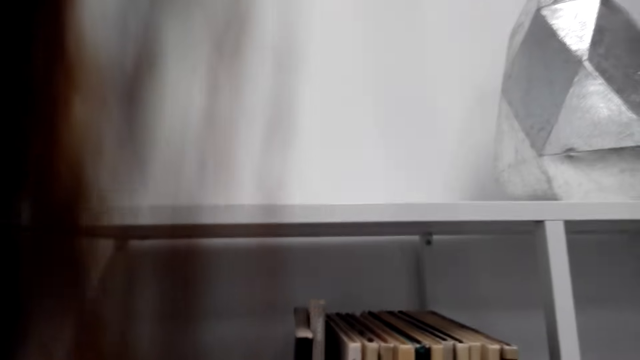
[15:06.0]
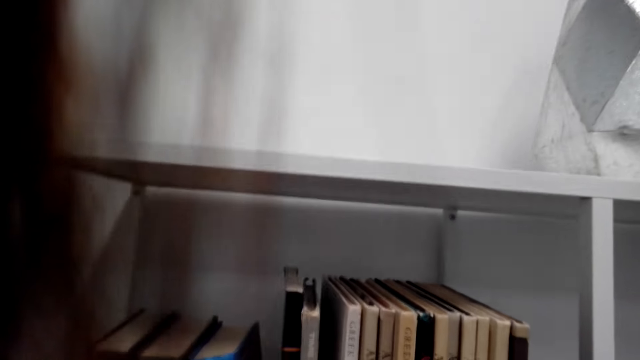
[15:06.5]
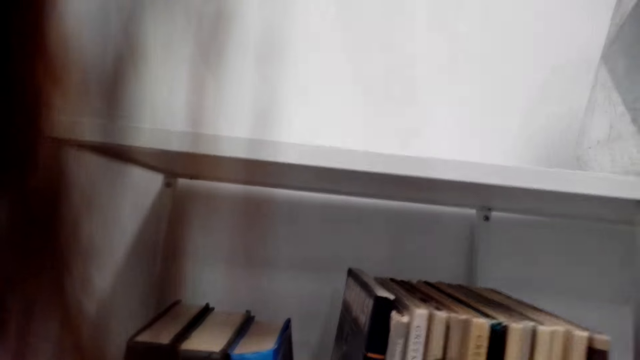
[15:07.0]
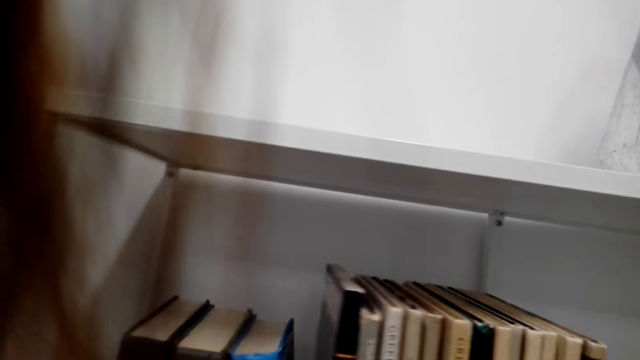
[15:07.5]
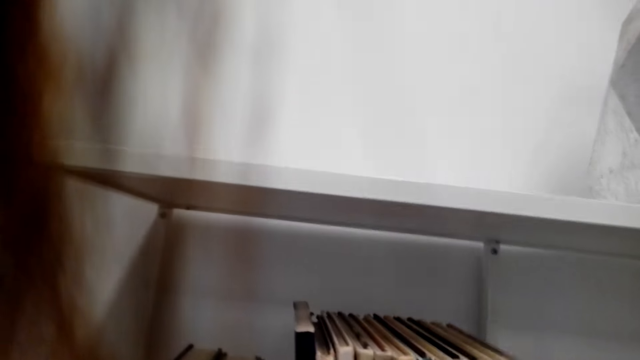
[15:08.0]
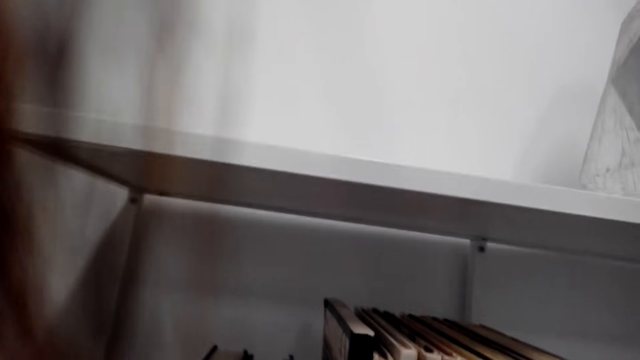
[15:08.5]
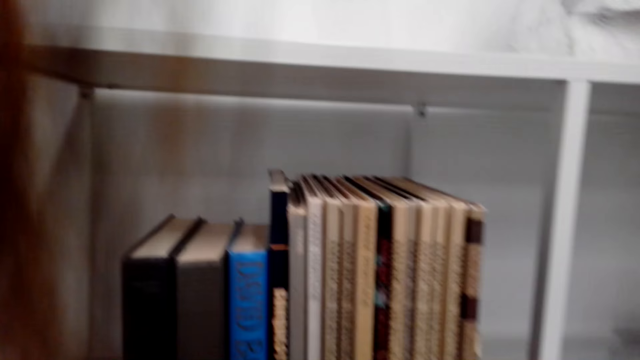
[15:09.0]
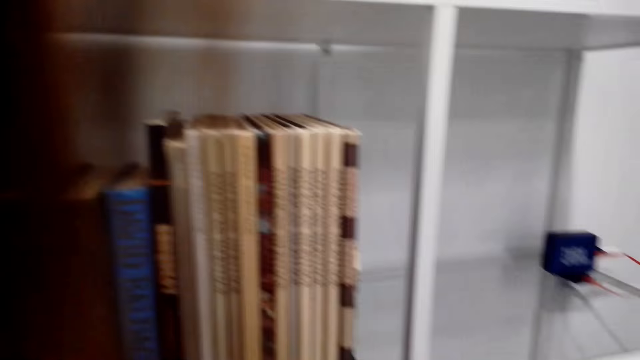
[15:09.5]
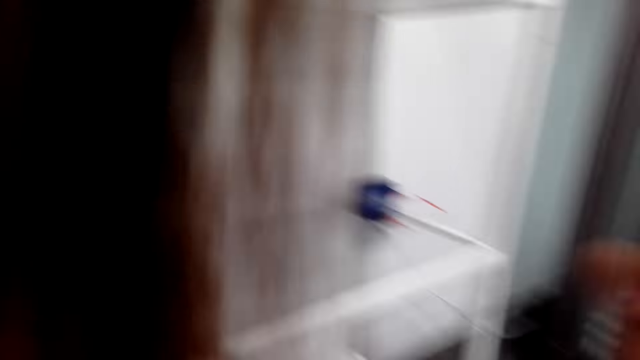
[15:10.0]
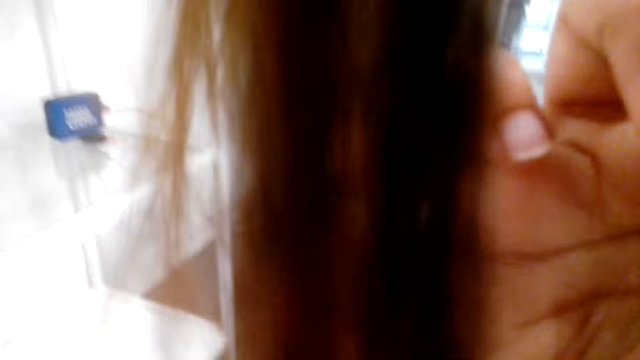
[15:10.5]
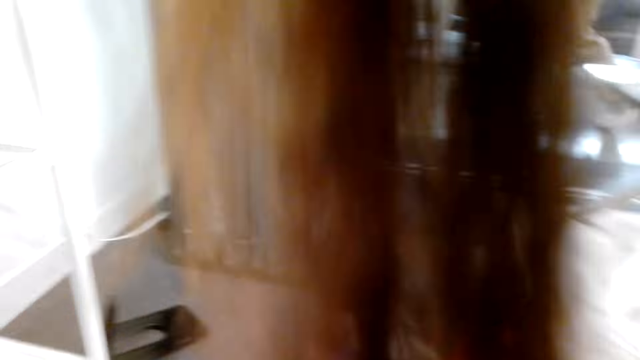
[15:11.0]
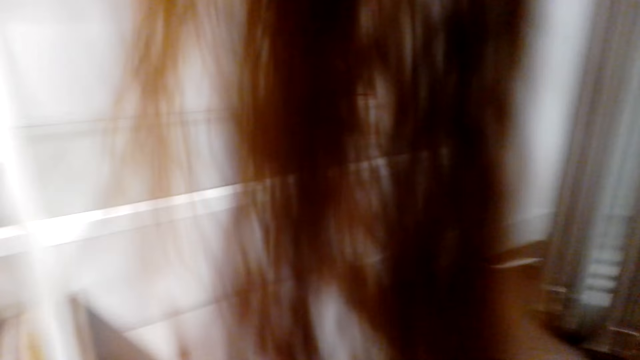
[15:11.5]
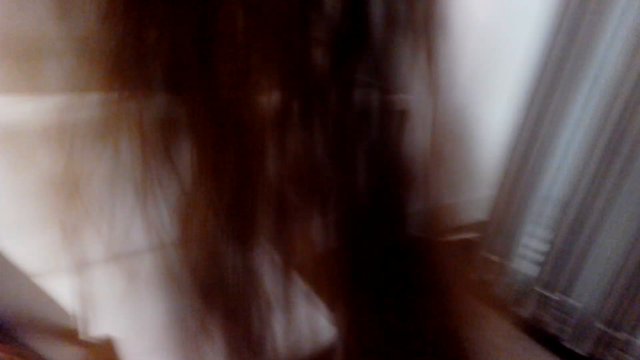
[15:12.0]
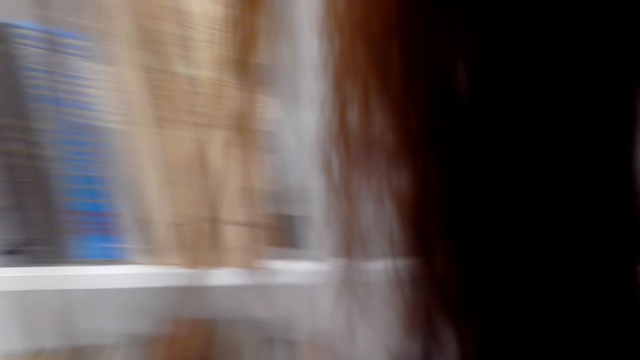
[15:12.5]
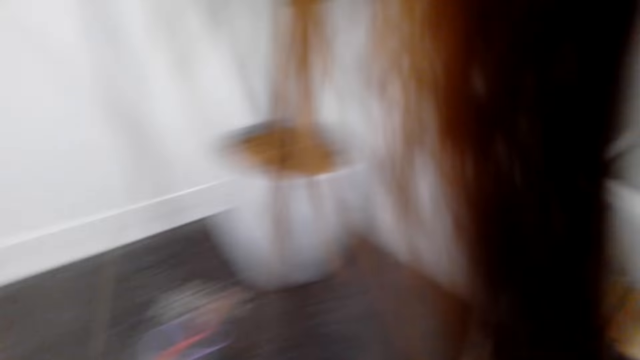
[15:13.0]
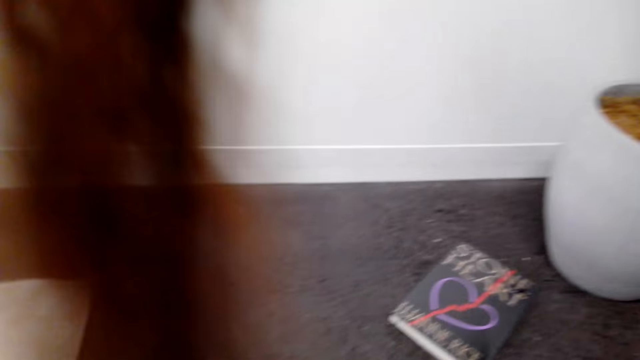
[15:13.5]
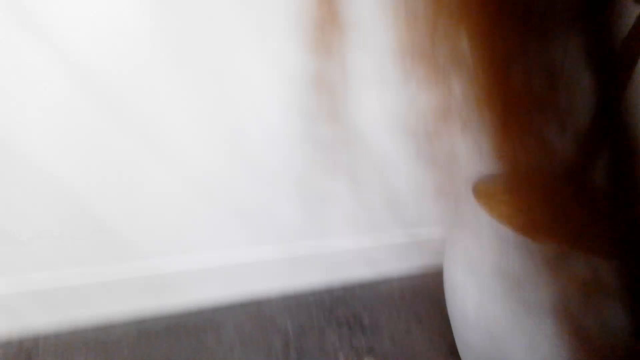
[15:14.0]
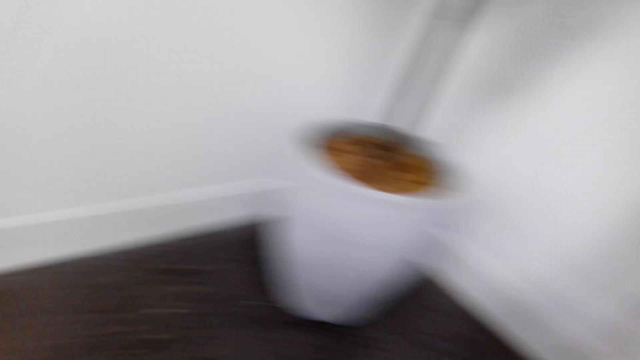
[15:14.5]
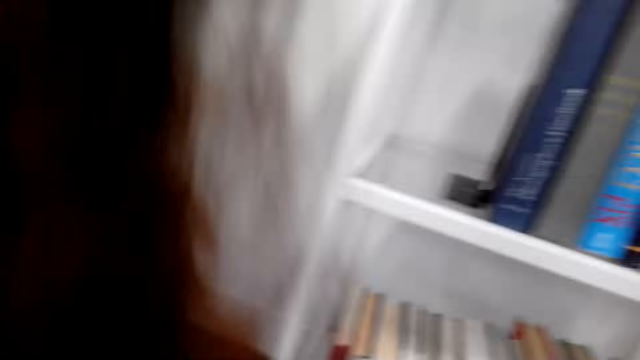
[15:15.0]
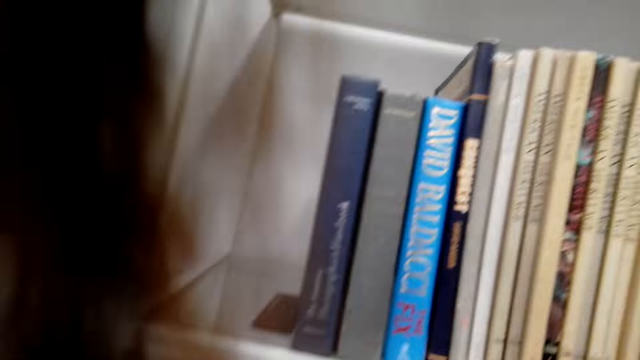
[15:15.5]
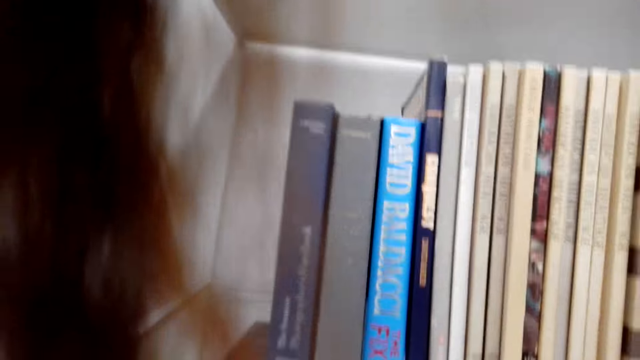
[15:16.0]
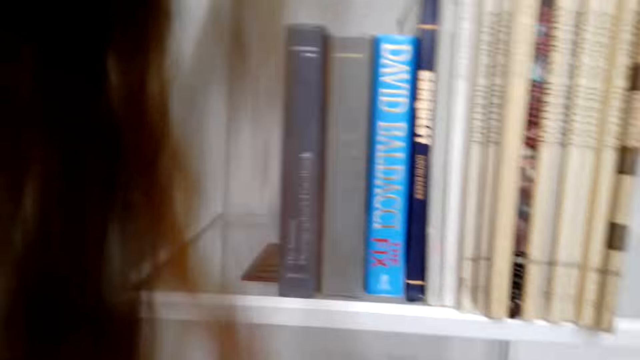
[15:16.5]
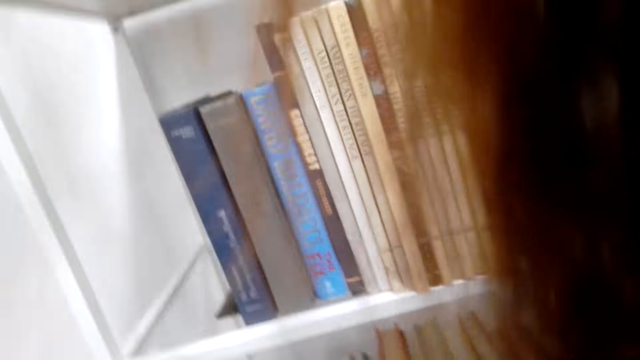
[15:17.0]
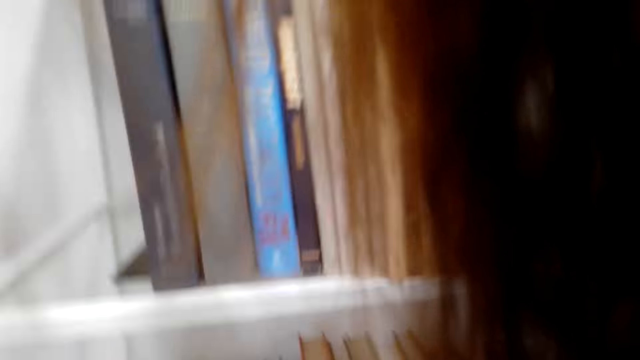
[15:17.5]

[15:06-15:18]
The camera wearer puts the book on the shelf. They move around and adjust the camera. They look around.

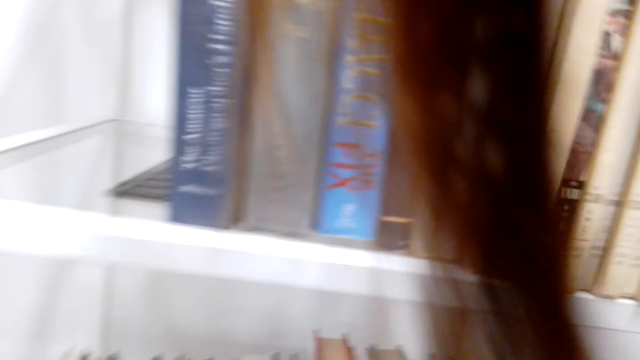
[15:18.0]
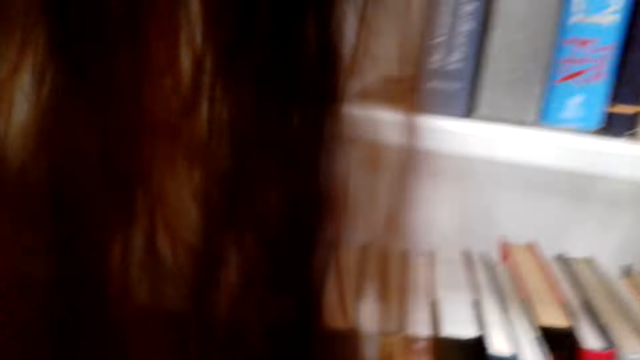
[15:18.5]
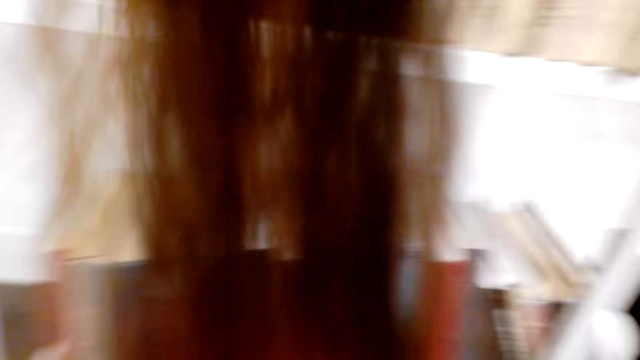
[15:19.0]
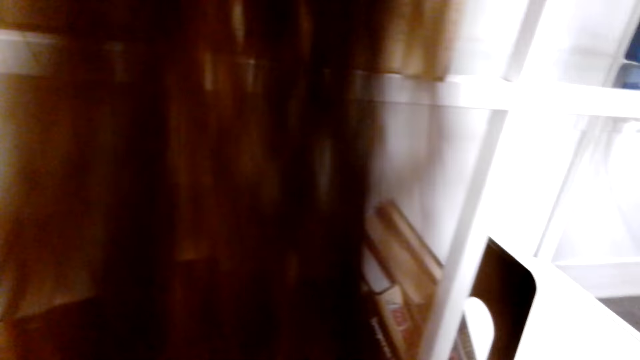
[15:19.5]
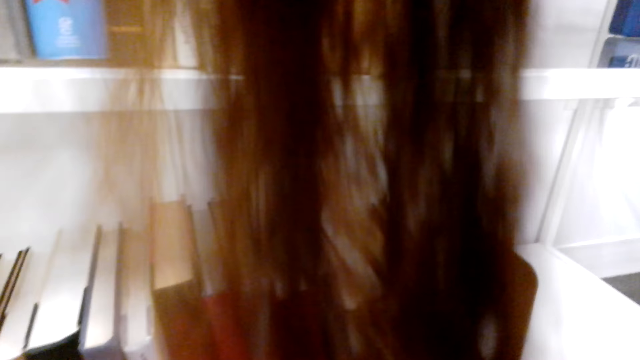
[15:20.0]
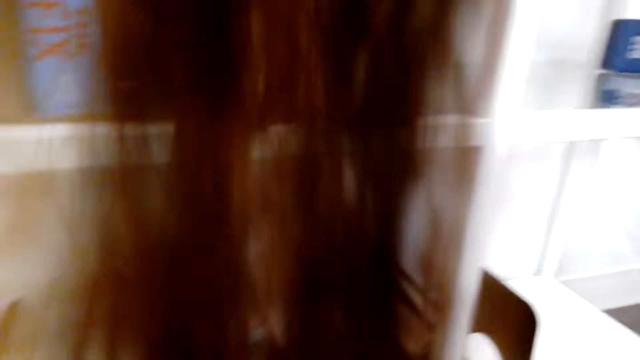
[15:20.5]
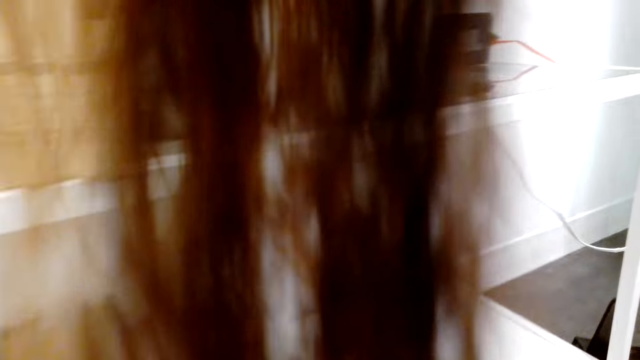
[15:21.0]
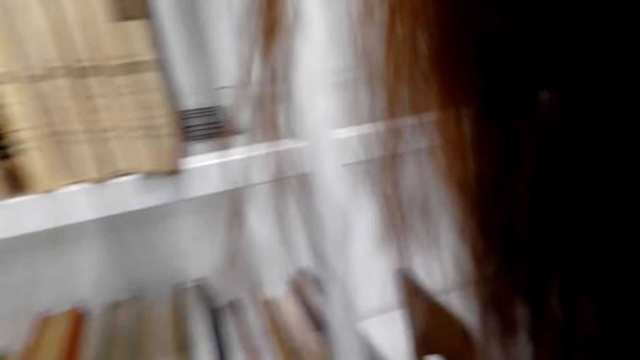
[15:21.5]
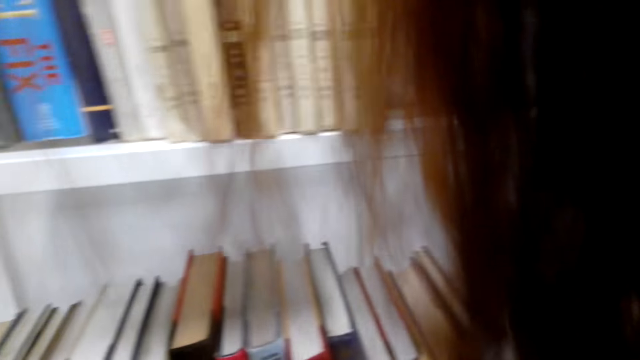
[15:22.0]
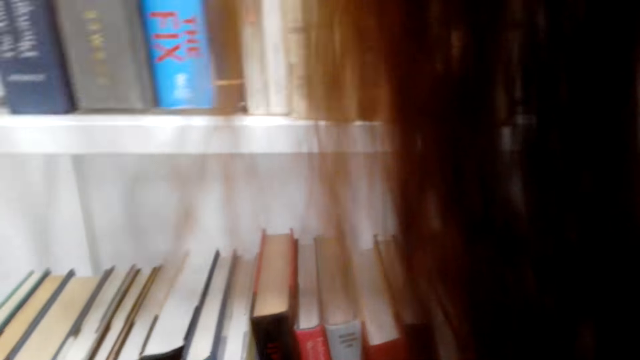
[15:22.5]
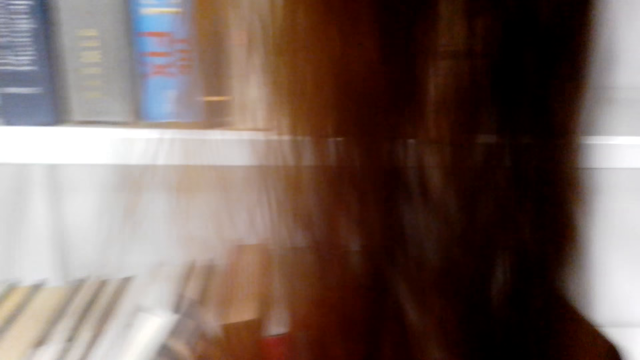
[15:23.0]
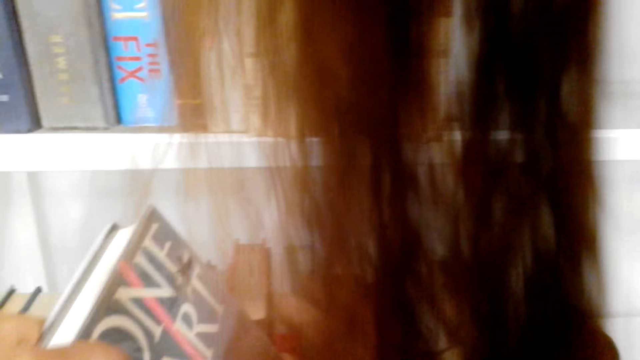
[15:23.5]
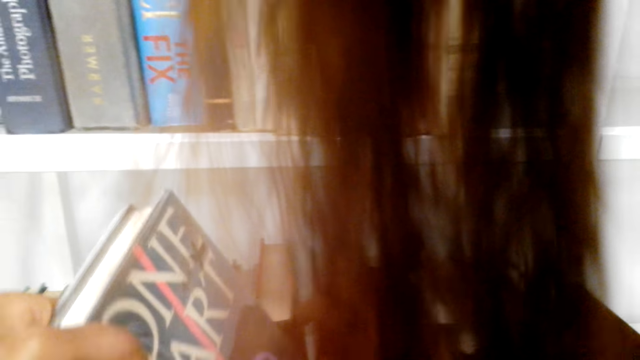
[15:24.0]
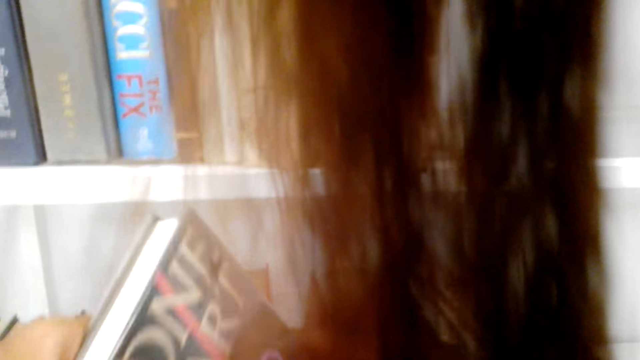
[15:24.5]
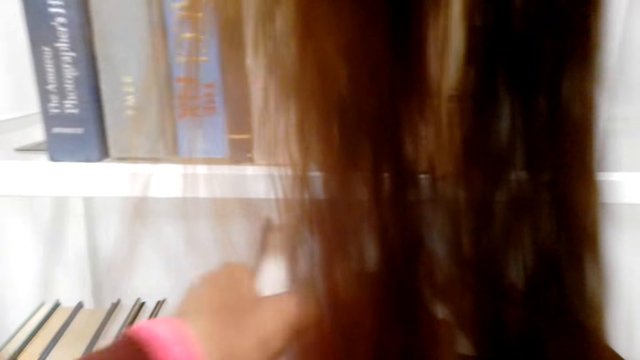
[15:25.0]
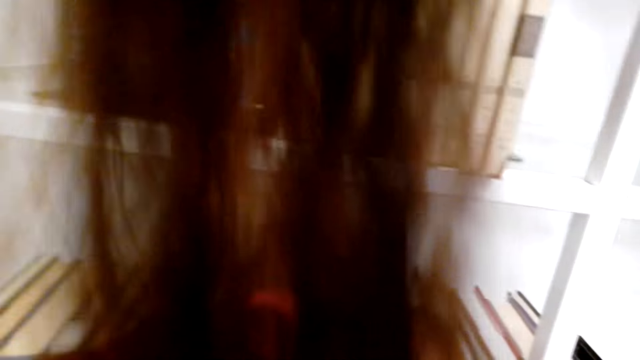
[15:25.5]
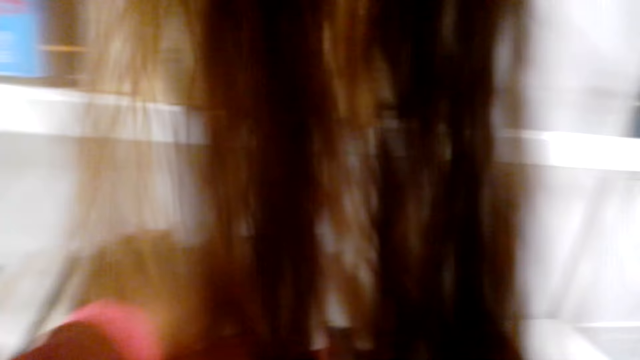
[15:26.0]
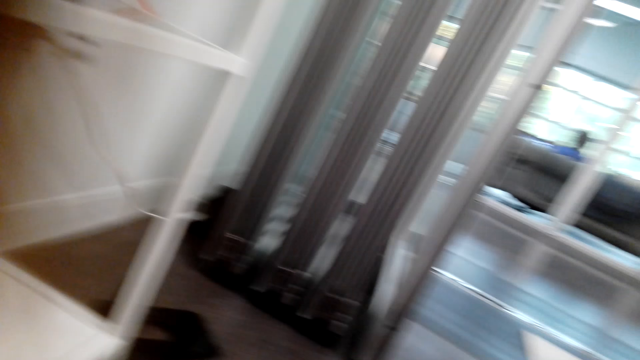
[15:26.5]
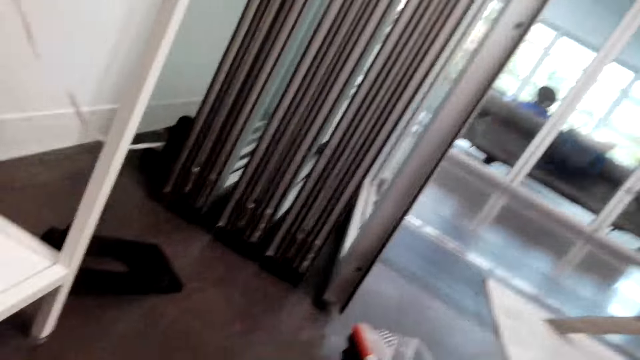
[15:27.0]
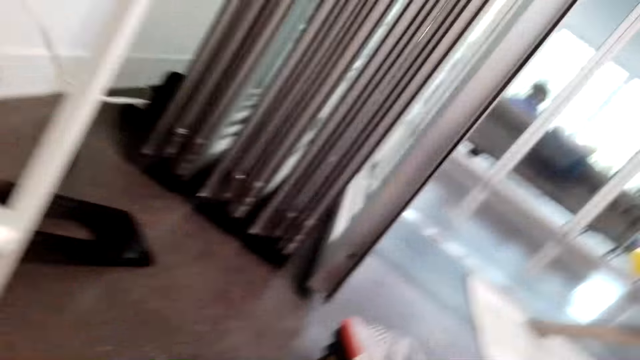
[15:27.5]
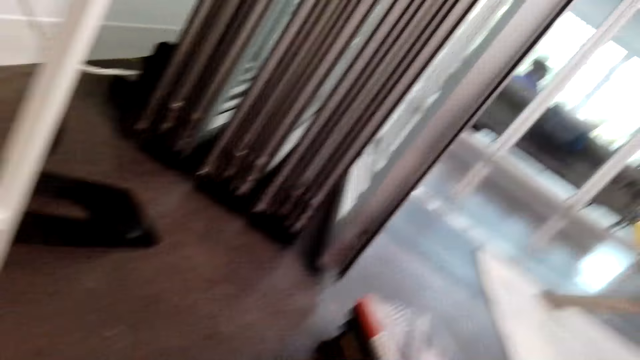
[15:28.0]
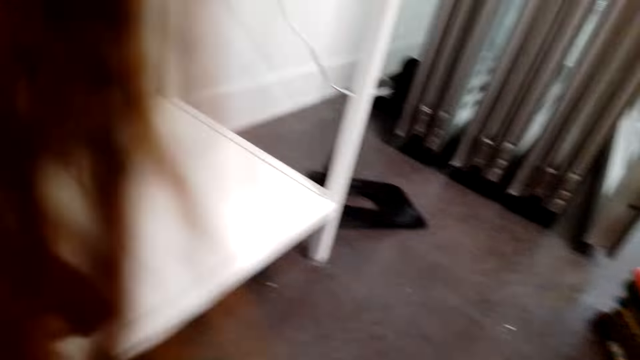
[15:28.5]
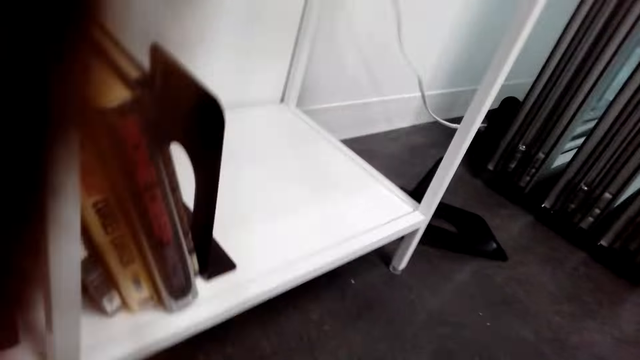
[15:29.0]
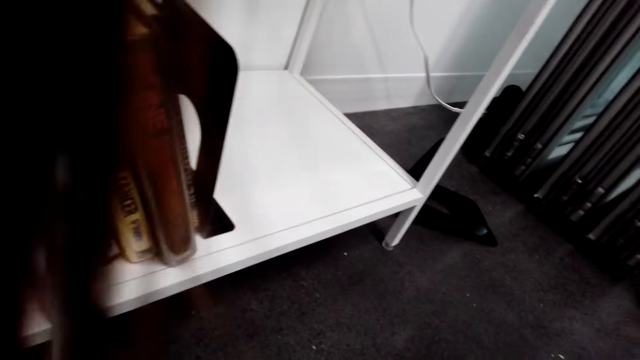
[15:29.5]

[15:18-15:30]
The camera wearer arranges the book on the shelf. They look around.
